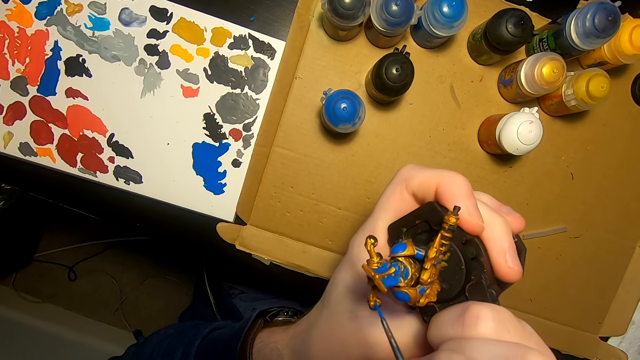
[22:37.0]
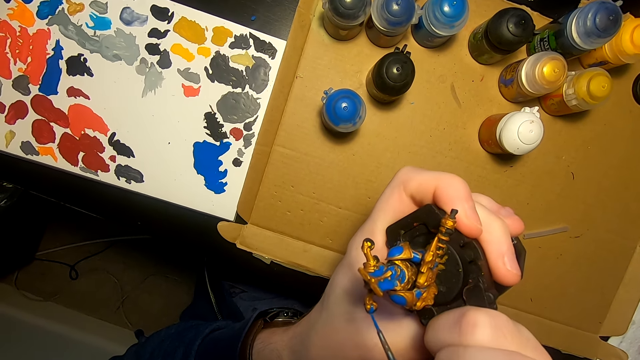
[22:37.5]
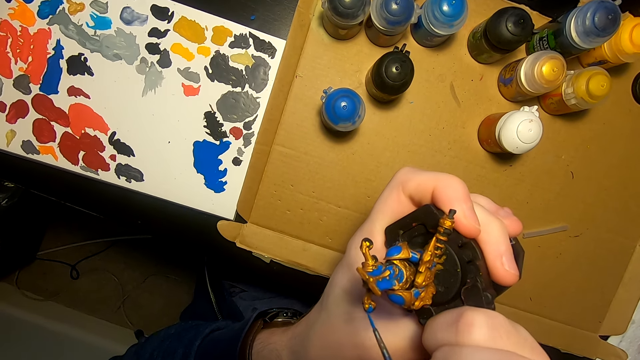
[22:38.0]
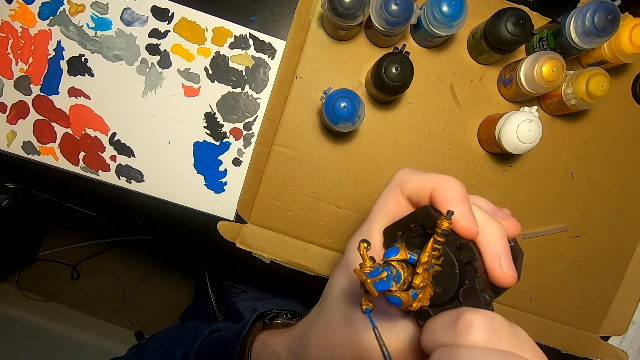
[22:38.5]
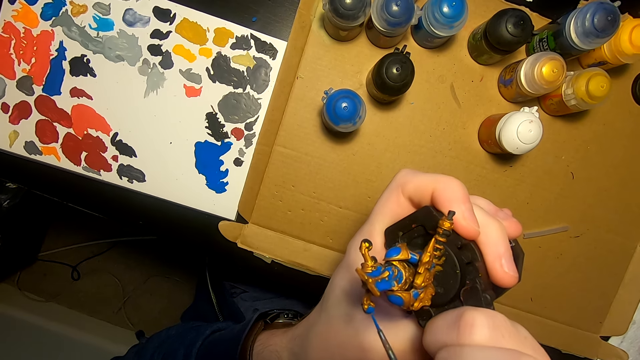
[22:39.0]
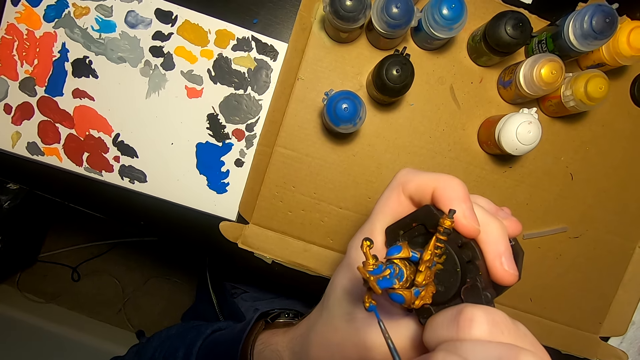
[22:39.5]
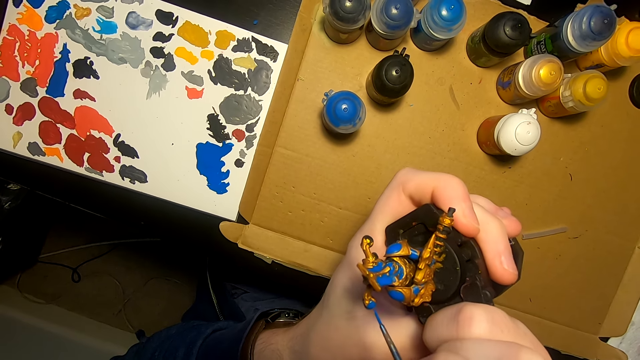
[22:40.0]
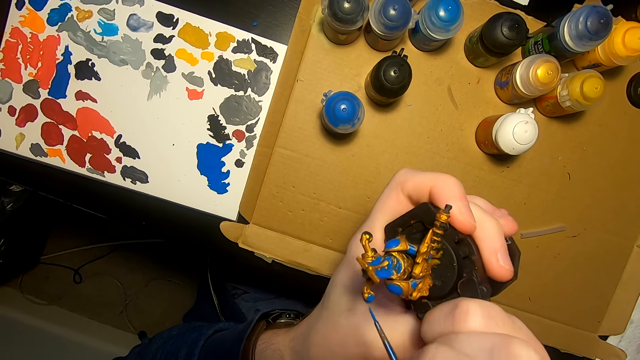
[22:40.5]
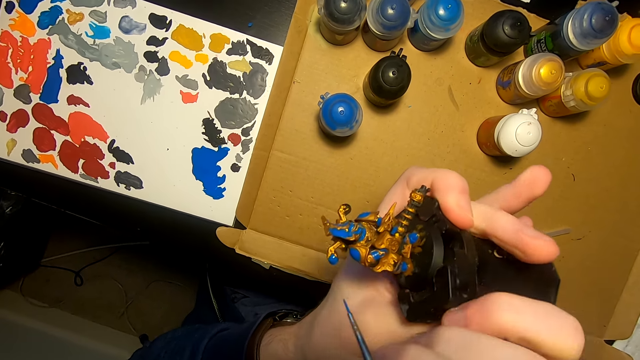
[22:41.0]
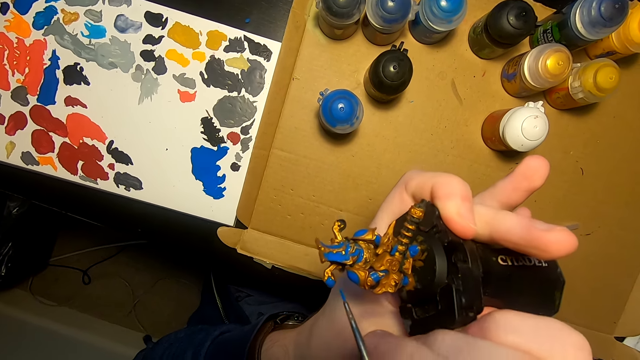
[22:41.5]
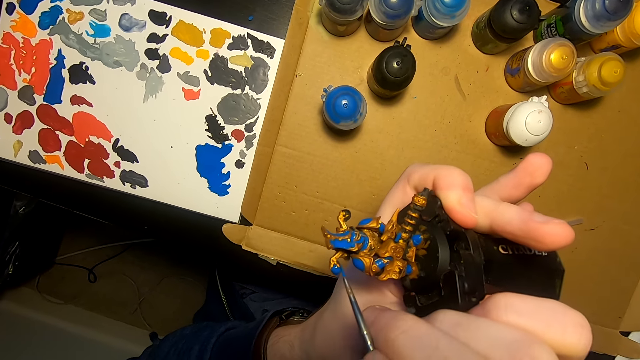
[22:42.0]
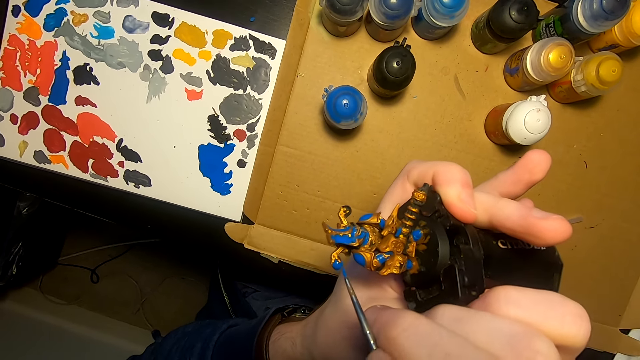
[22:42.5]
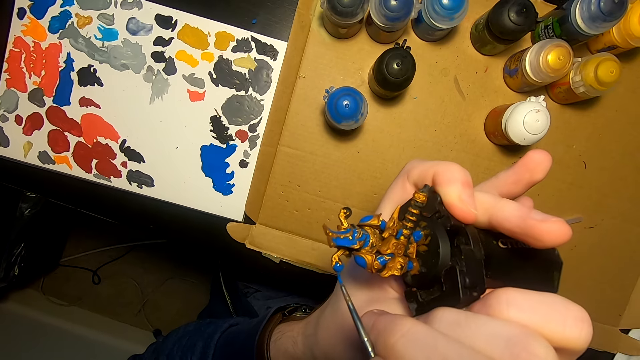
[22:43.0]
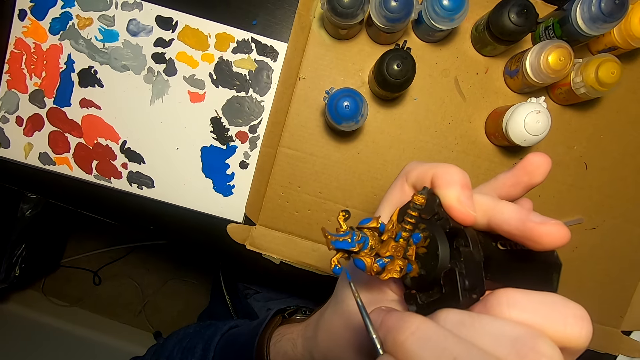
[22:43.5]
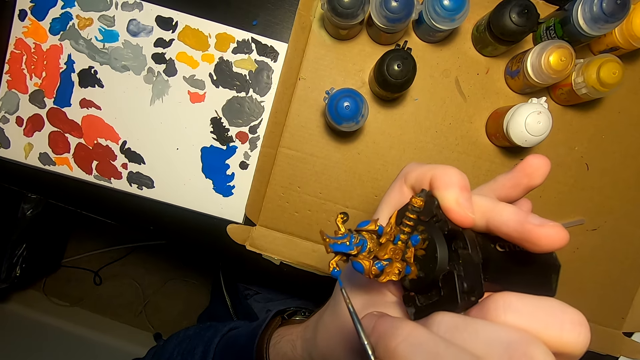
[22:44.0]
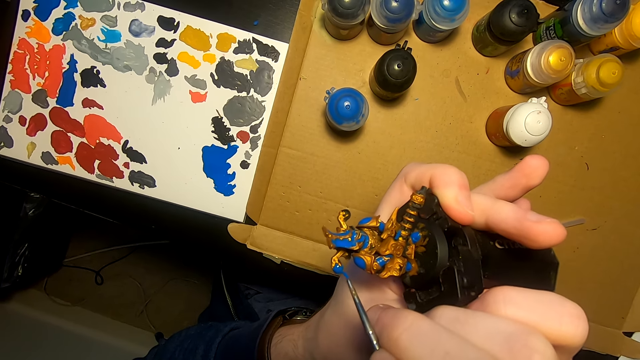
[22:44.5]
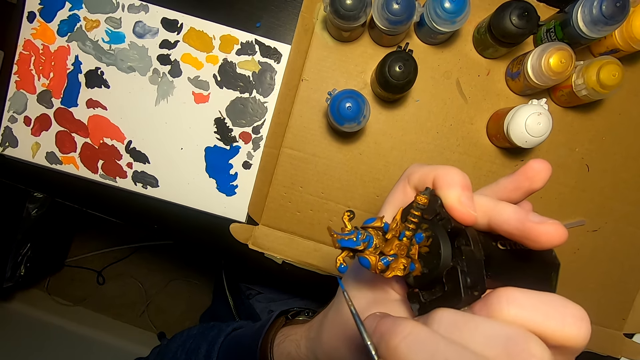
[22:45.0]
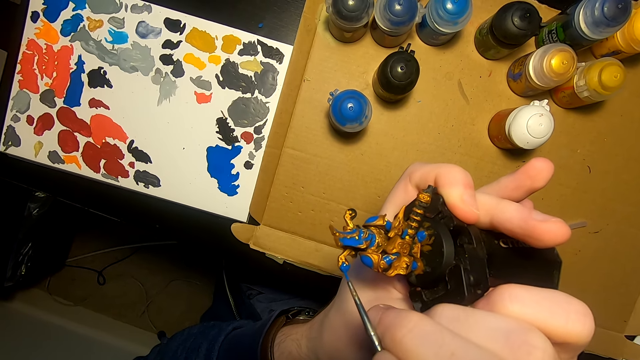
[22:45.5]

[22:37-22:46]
The camera wearer applies paint on an object.

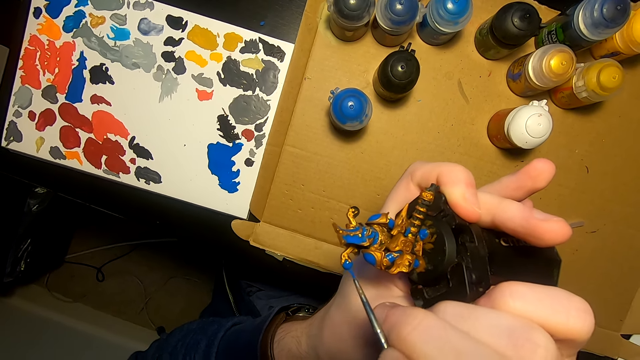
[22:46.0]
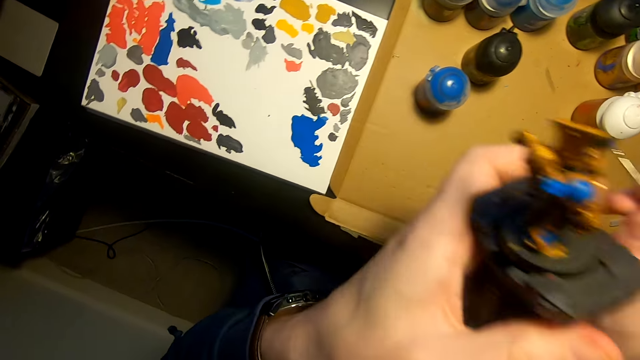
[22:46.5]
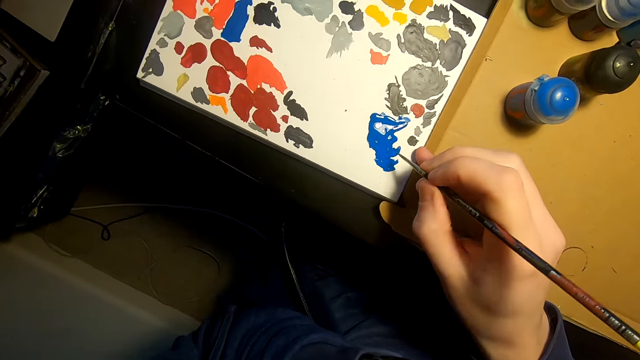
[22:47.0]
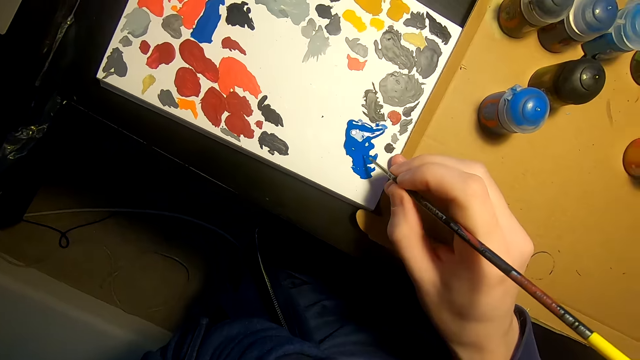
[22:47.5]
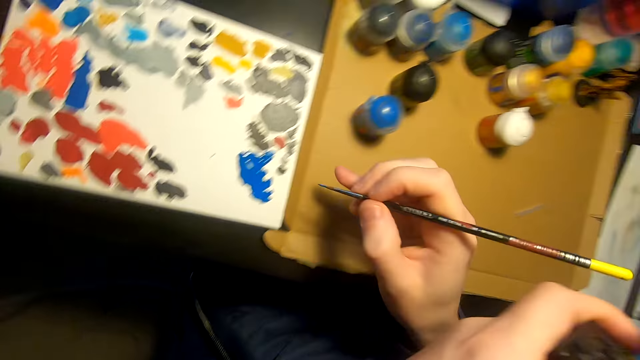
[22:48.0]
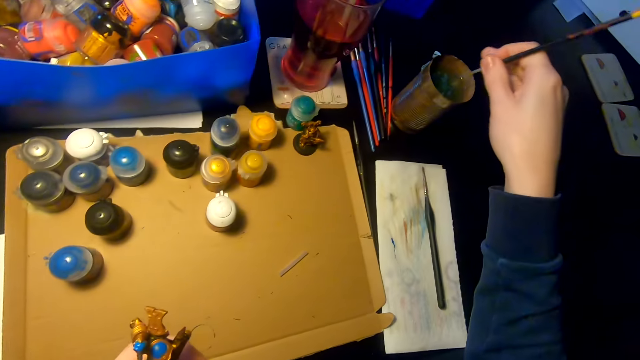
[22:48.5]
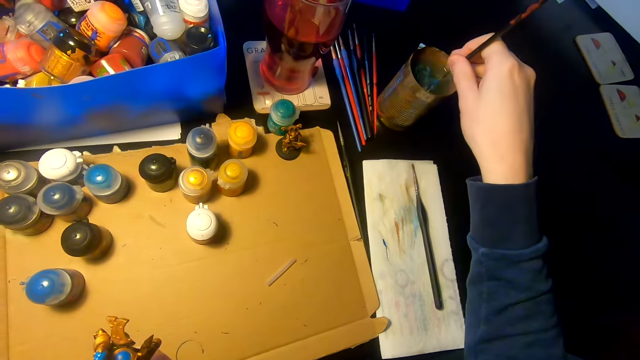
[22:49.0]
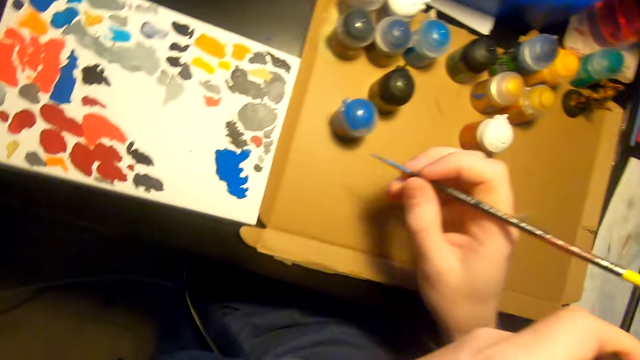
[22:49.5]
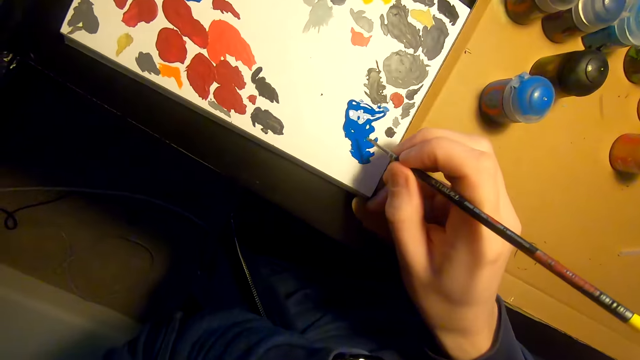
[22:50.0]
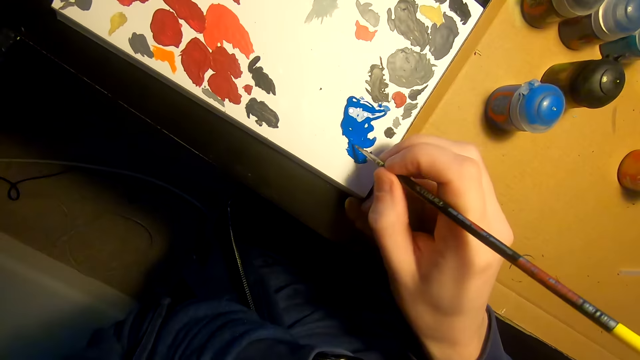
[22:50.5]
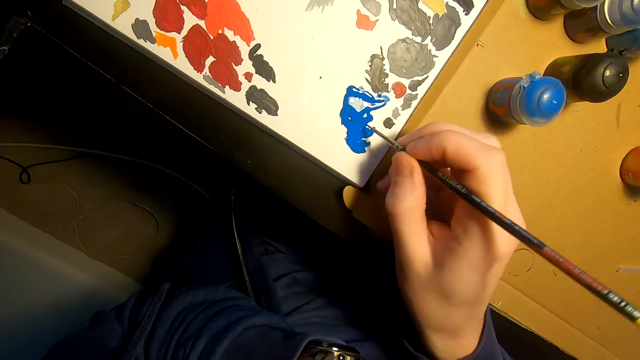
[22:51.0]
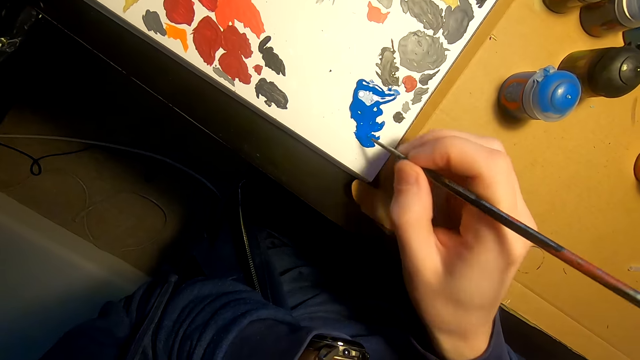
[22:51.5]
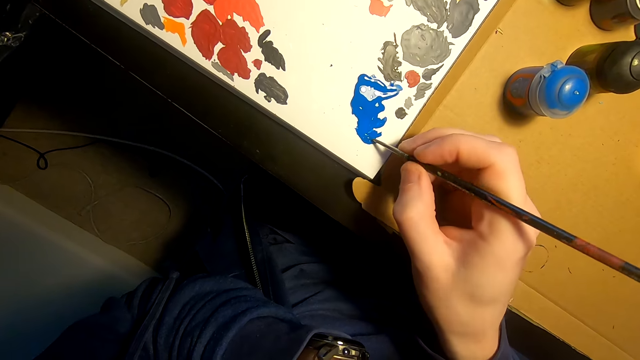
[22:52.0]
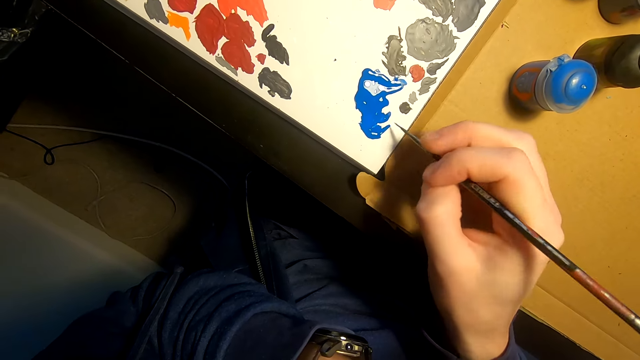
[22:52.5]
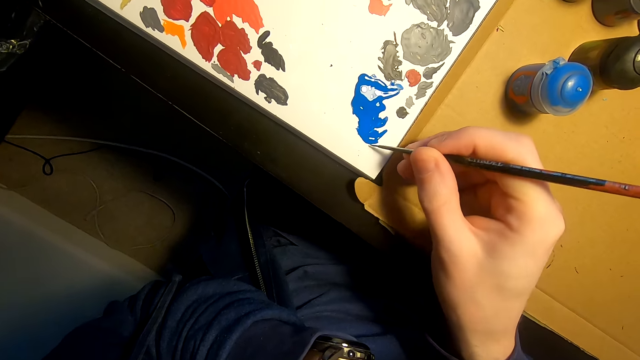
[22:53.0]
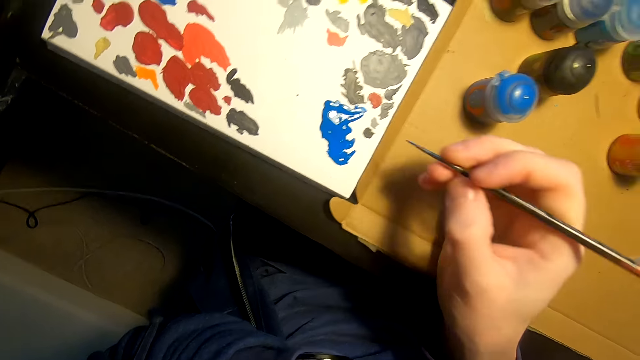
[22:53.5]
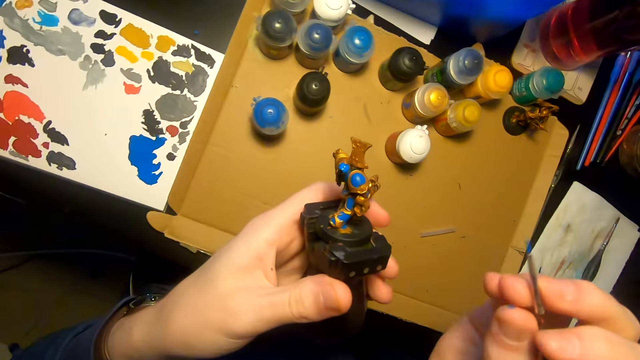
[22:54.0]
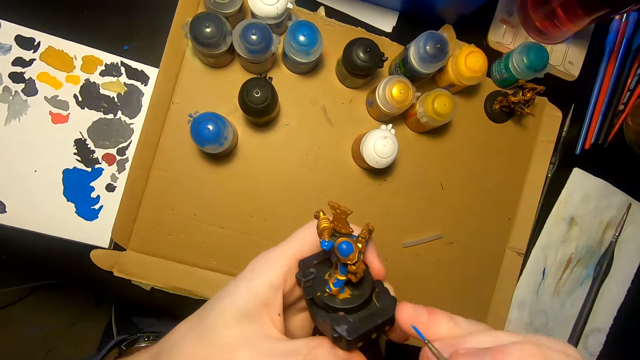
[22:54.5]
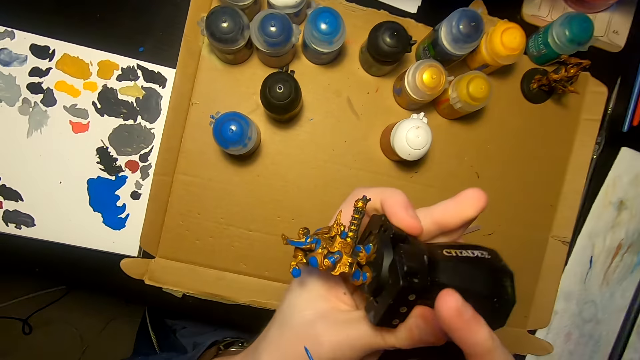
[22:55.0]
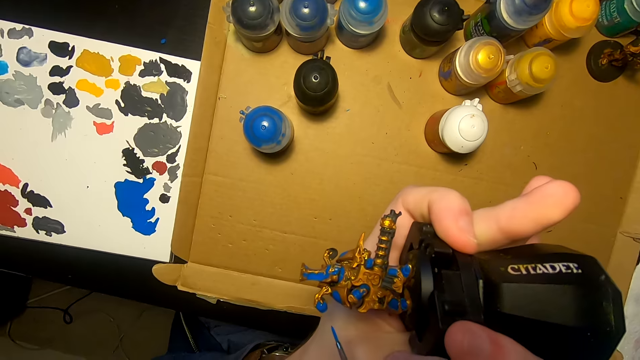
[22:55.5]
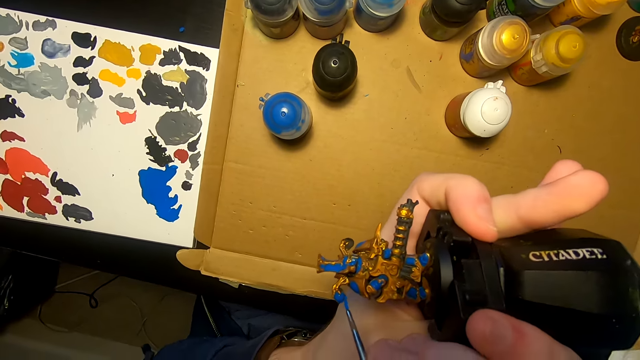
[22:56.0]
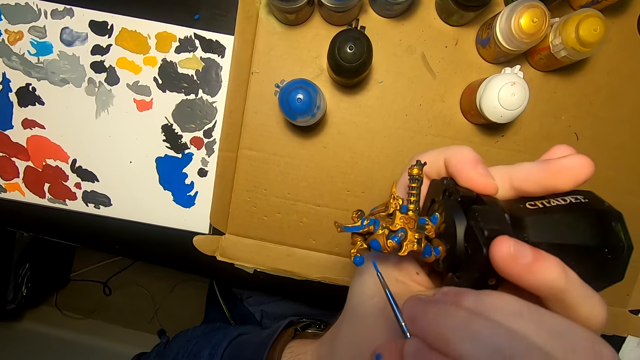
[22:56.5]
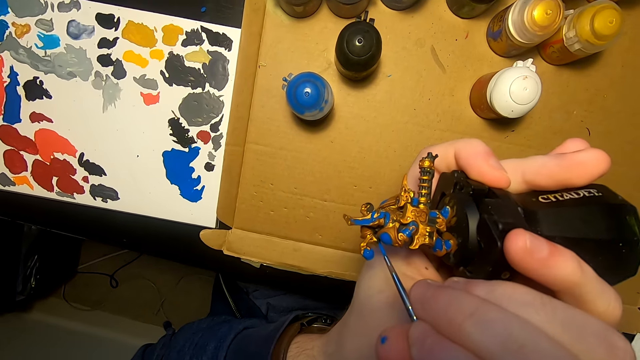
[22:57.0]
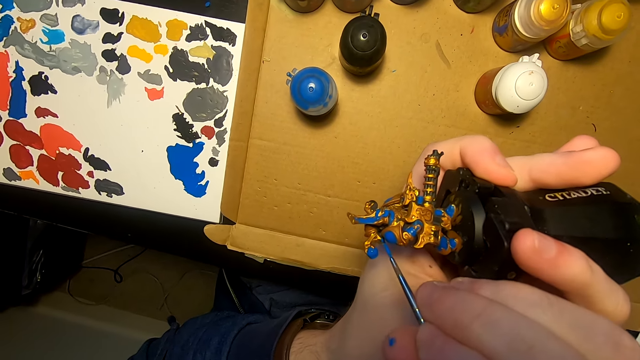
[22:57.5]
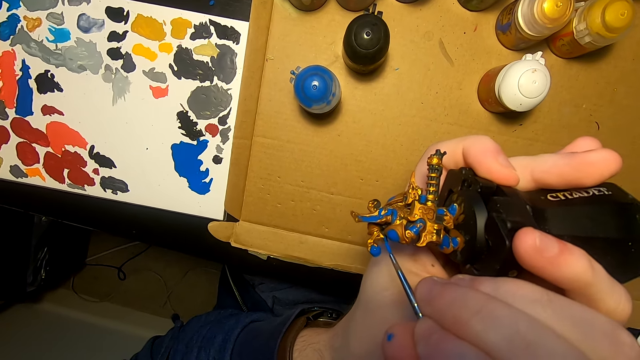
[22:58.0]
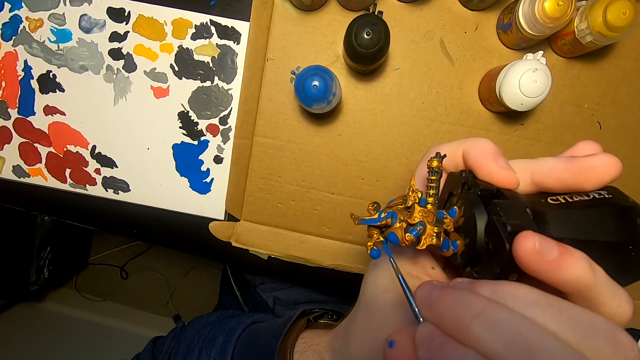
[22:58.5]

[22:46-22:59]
The camera wearer dips the paint brush in the paint. They dip the paint brush in a tin of water. They dip the paint brush in the paint. They paint the model sculpture with the paint brush. They turn an object.
